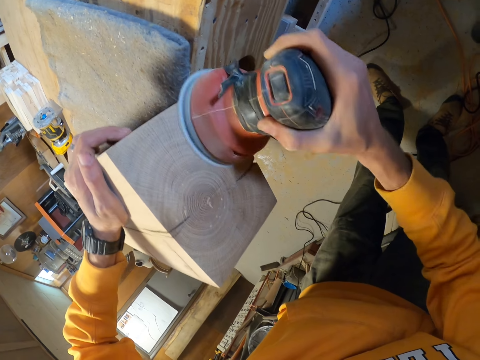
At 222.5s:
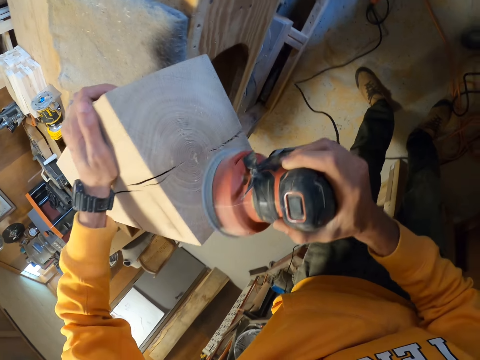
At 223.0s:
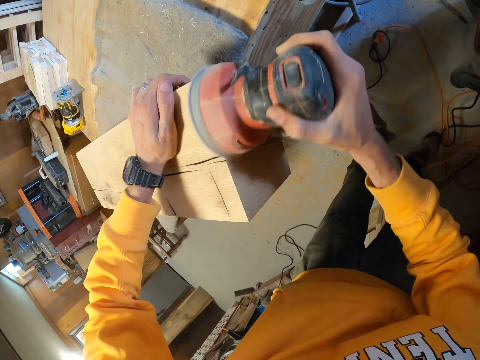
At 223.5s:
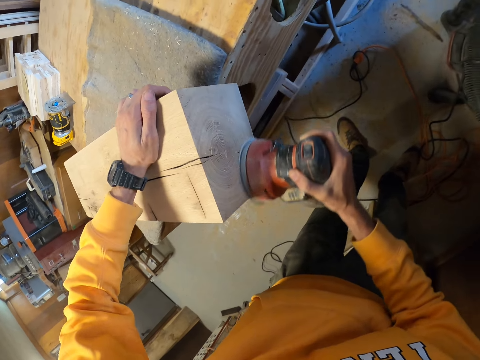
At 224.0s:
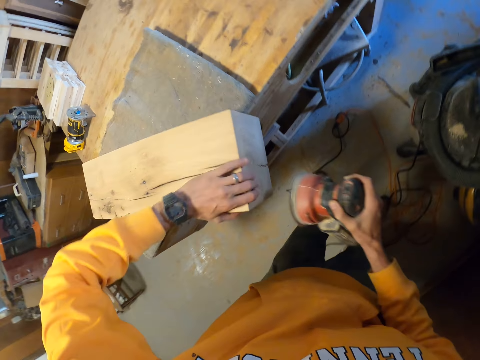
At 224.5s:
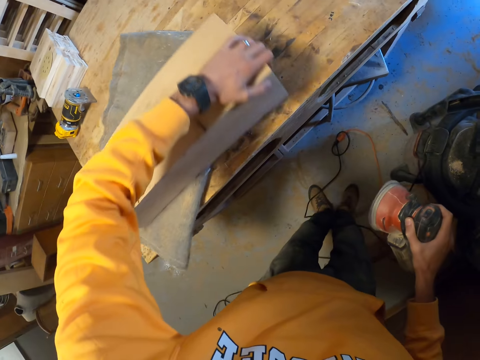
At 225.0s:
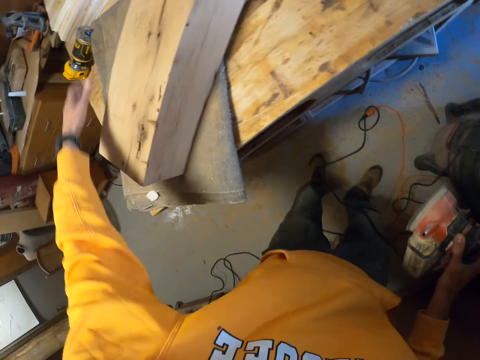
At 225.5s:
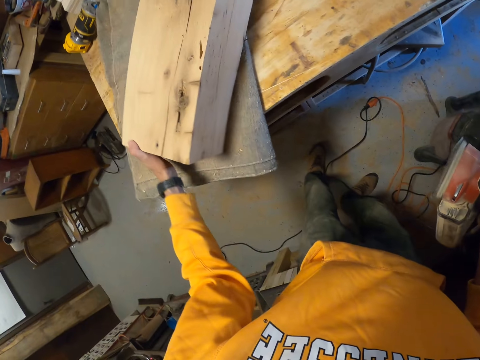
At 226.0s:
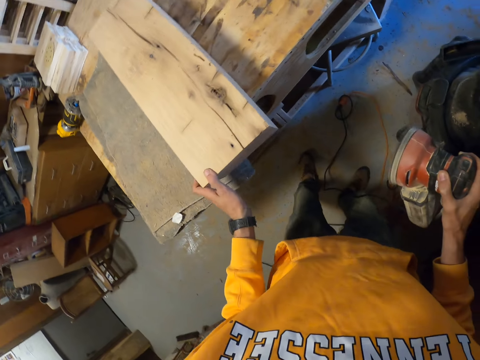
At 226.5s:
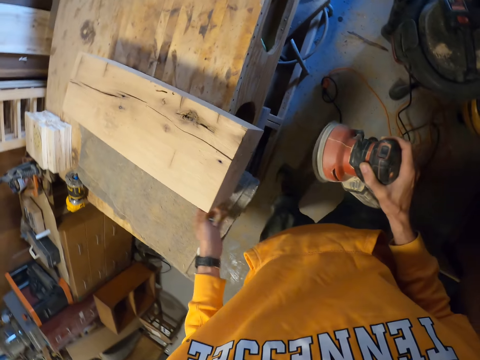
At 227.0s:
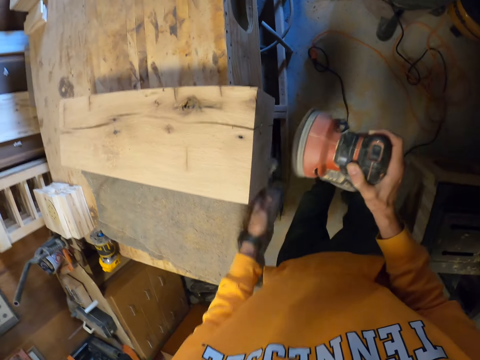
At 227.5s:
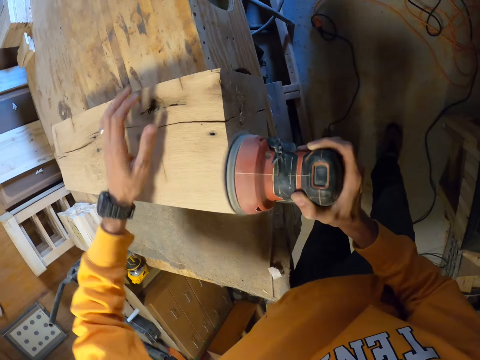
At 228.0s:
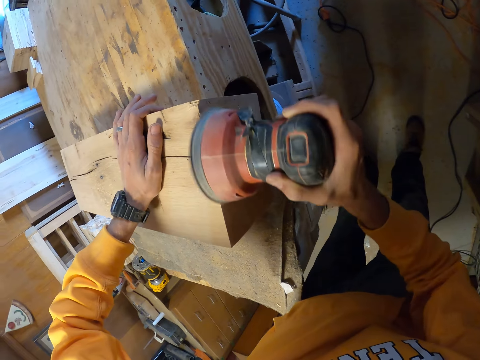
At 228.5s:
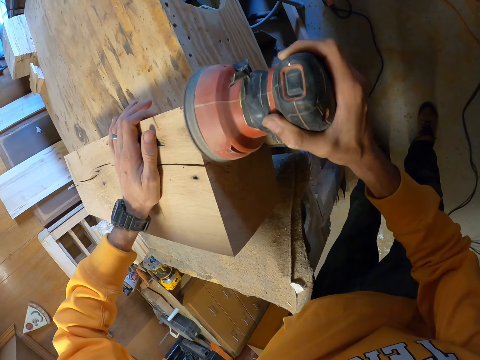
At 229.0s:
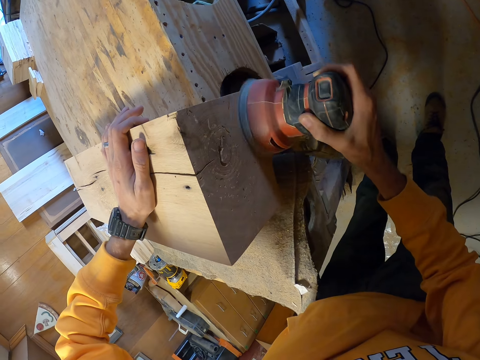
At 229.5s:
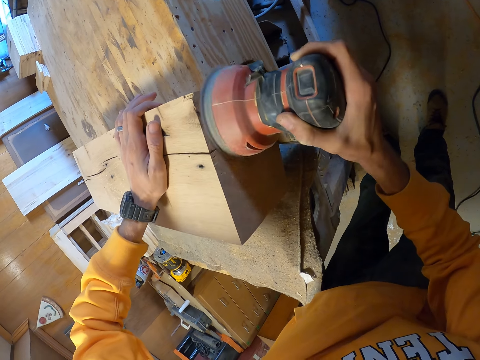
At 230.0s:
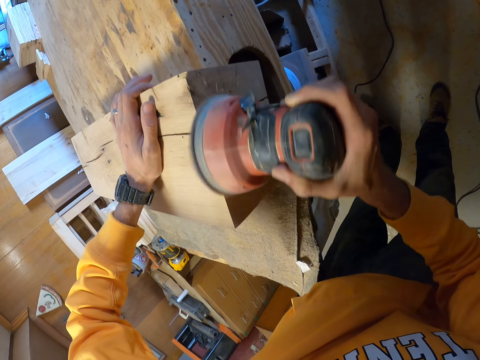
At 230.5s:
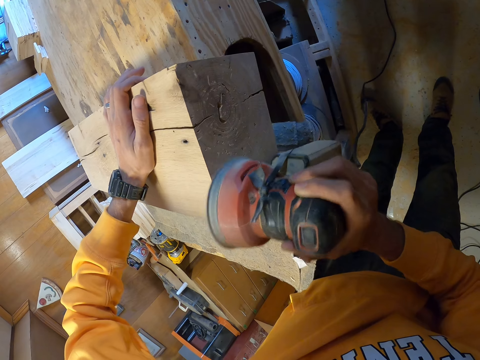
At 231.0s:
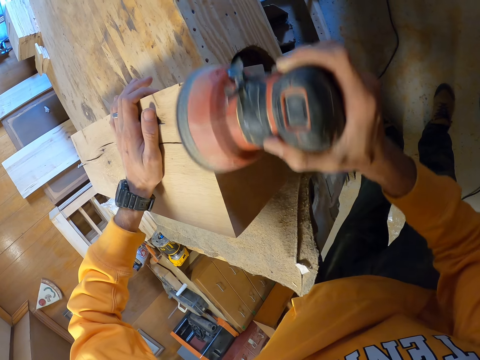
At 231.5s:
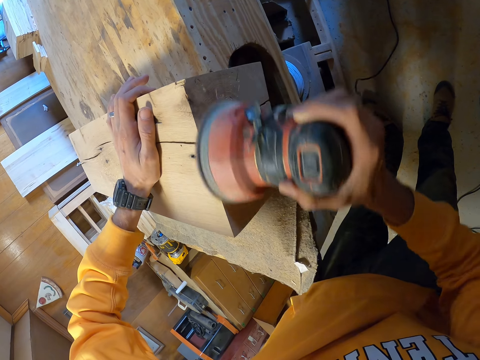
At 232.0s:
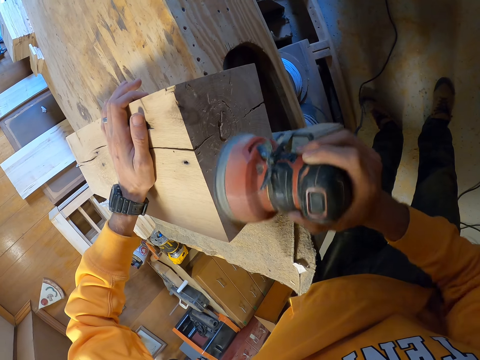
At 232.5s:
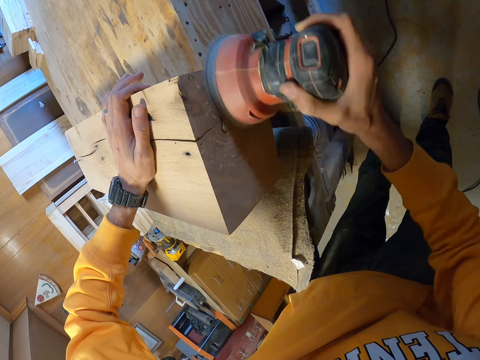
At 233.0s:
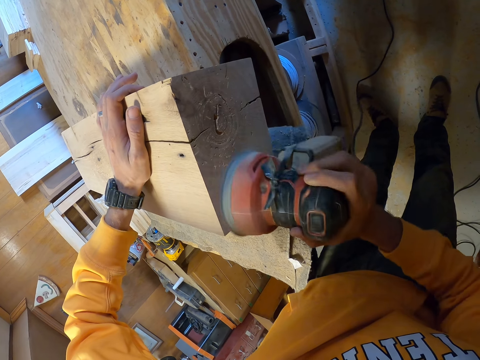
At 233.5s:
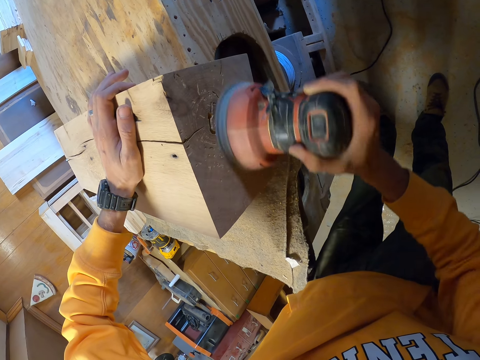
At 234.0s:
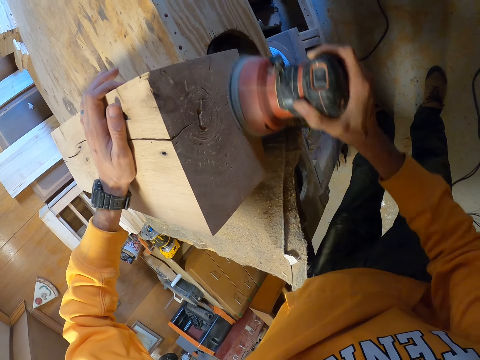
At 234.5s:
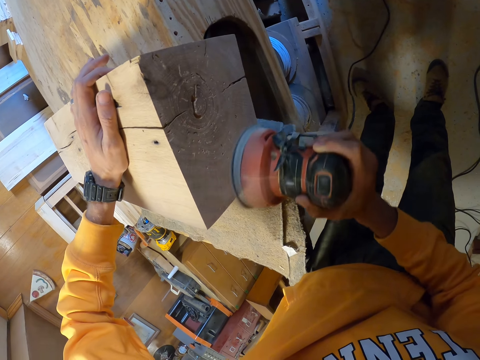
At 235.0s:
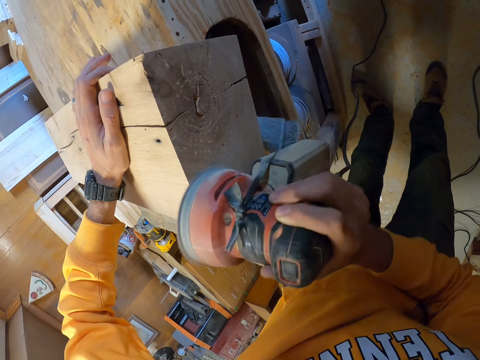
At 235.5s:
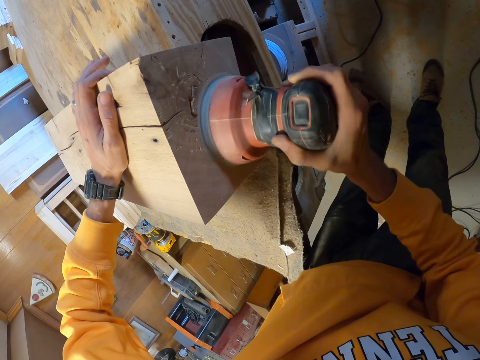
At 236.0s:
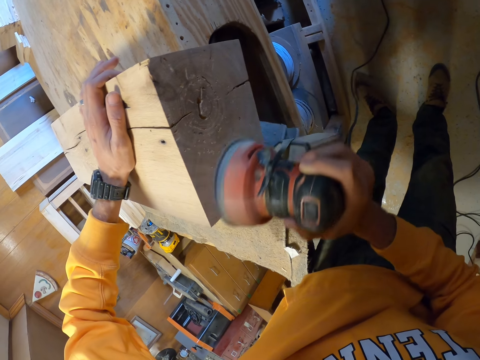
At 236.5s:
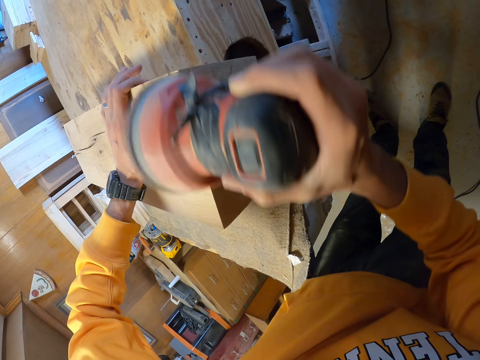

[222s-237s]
The camera wearer adjusts the wood on the table with his left hand. He places his left hand on the wood. He holds the wood with a hand. He smoothens the wood with the orbit sander machine in his right hand.

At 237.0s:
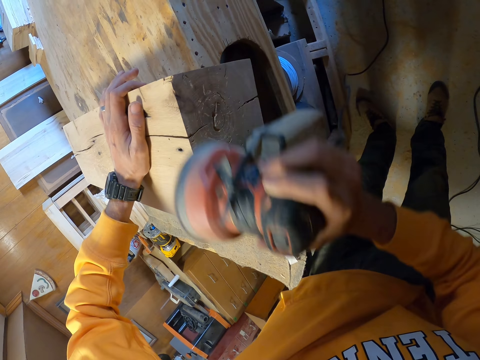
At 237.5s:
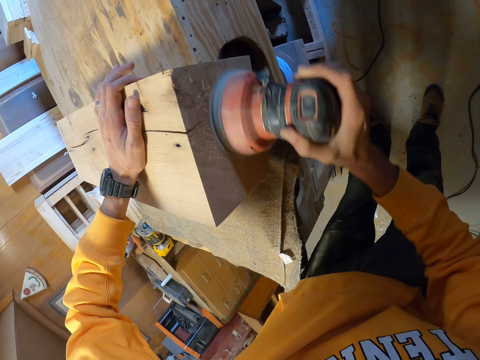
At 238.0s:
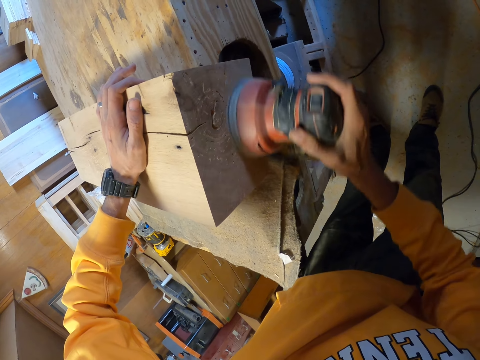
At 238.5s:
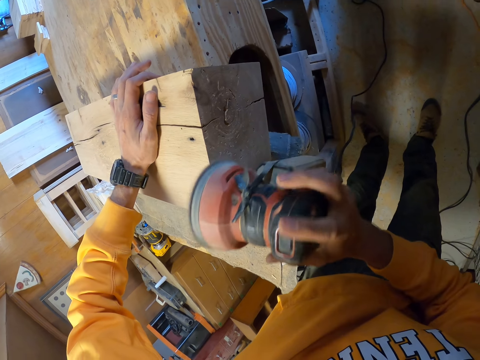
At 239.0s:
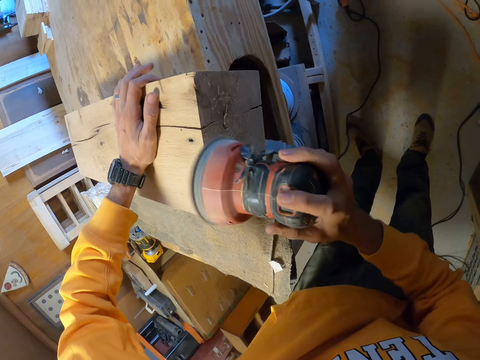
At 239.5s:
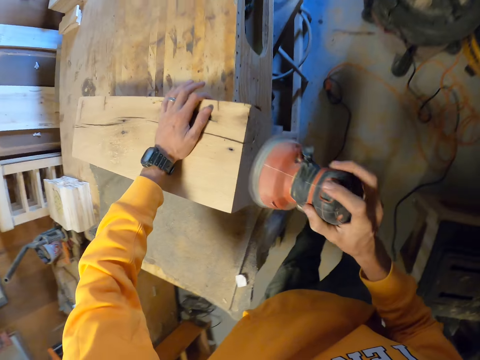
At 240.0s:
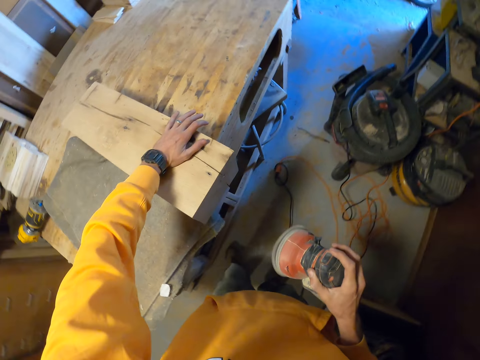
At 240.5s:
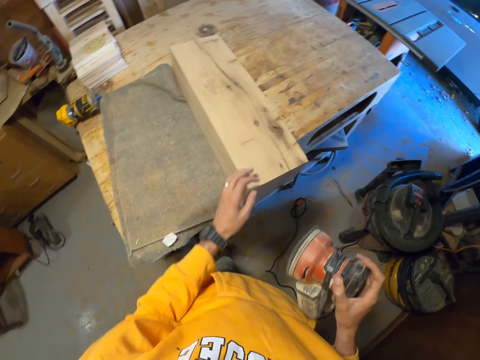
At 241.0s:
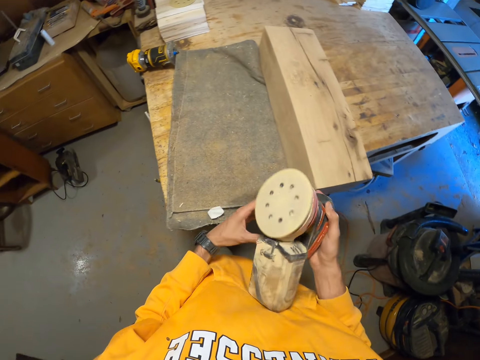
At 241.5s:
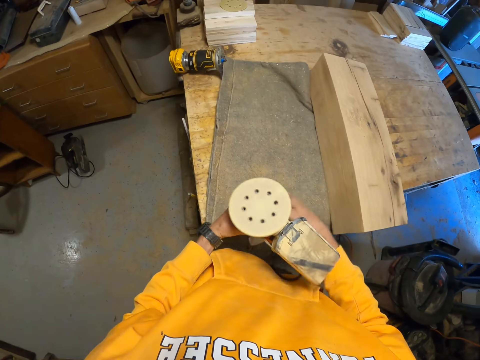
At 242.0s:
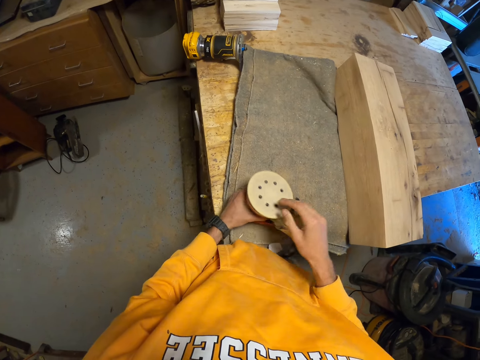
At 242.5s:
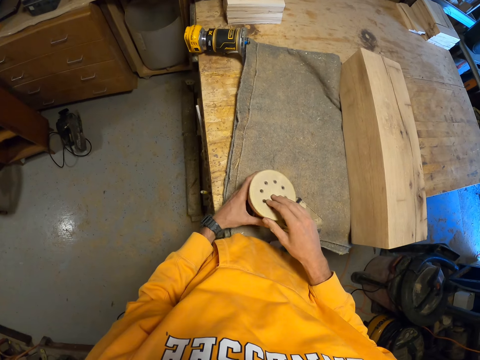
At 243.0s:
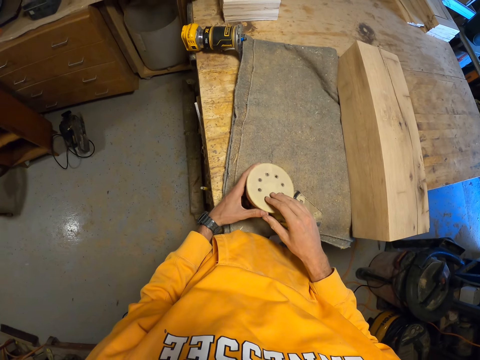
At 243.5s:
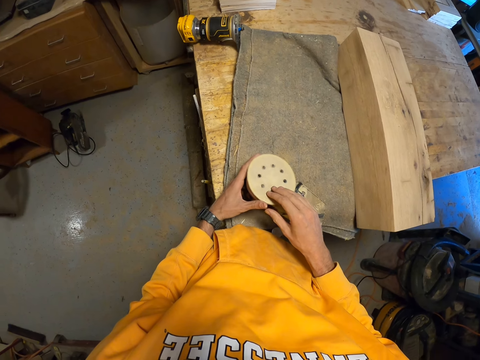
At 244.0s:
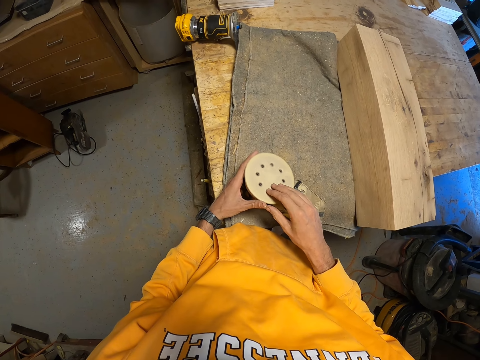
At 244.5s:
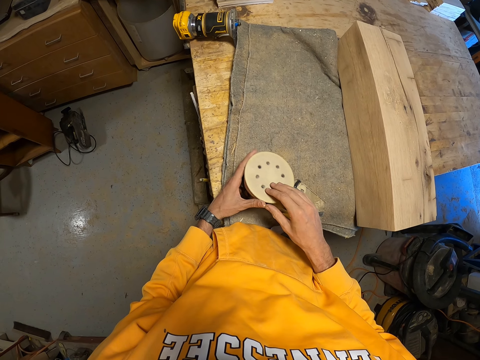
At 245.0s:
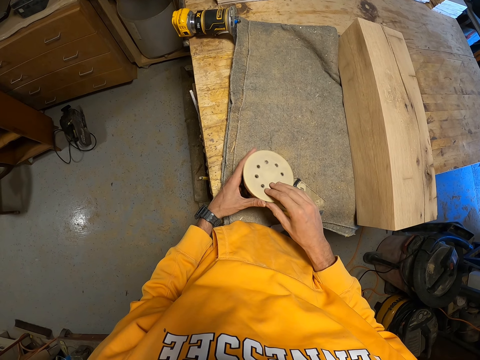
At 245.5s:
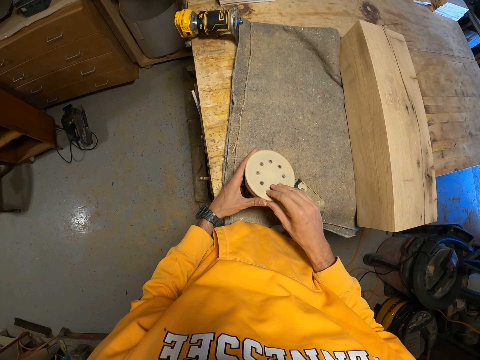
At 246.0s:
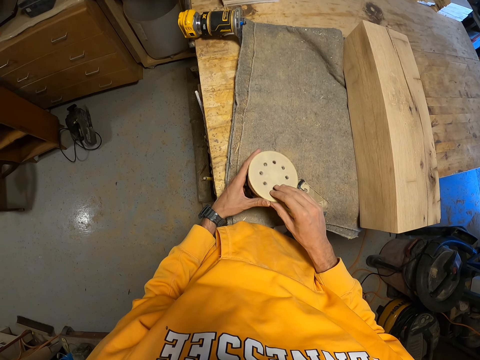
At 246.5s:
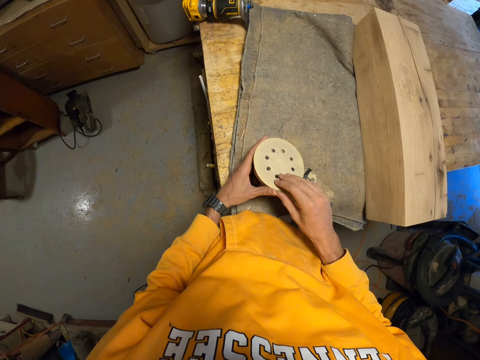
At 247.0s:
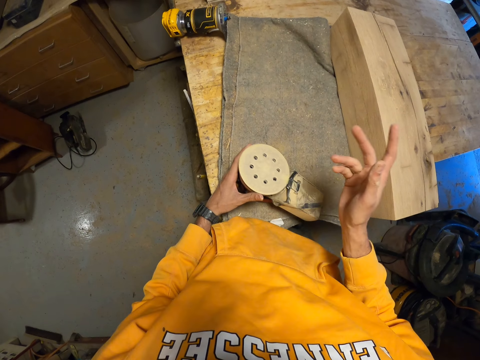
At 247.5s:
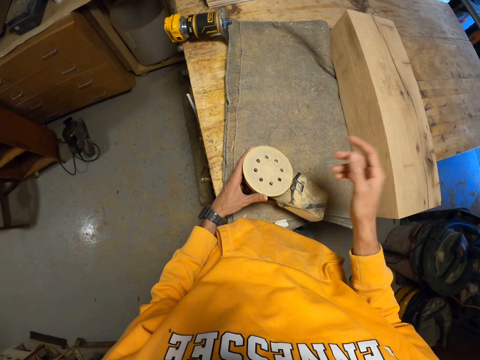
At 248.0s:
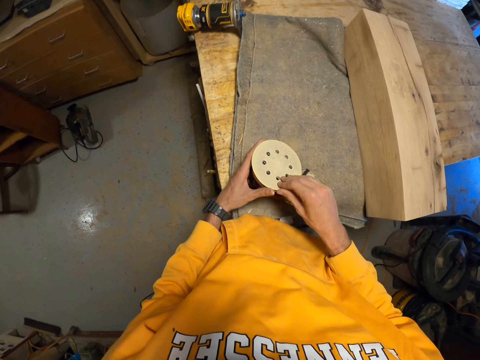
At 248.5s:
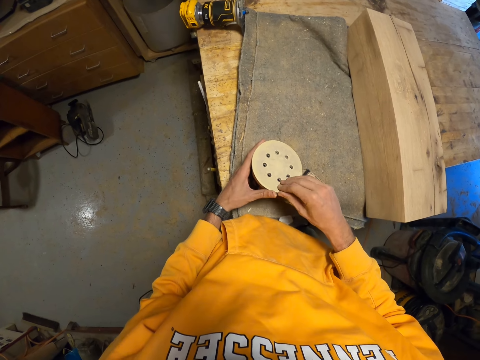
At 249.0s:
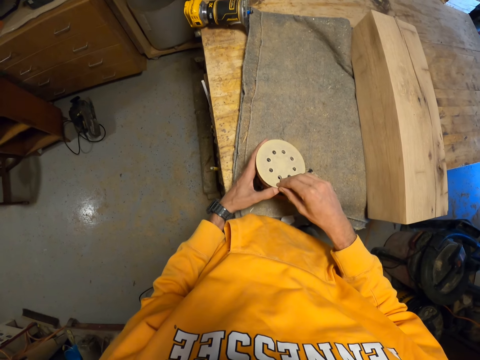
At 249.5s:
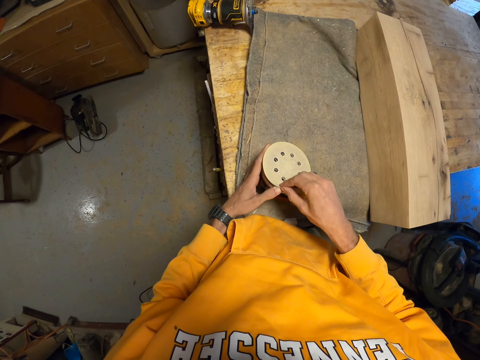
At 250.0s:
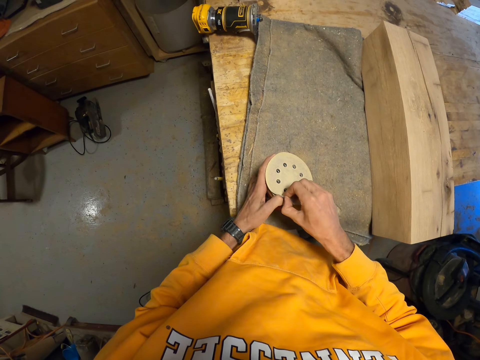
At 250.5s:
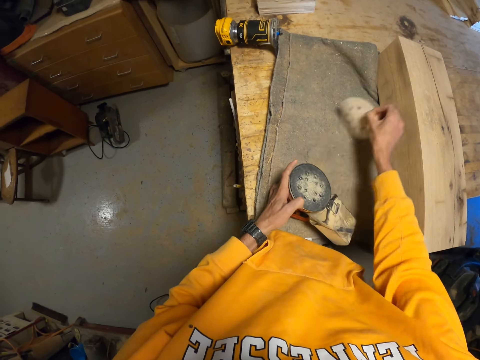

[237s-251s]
The camera wearer removes the sanding machine from the wood with his right hand. He passes the sanding machine to his left hand. He puts the sanding machine on the table with his left hand. He gestures with his right hand. He holds the sanding machine on the table with his left hand. He removes the sanding disc from the sanding machine with his right hand.
